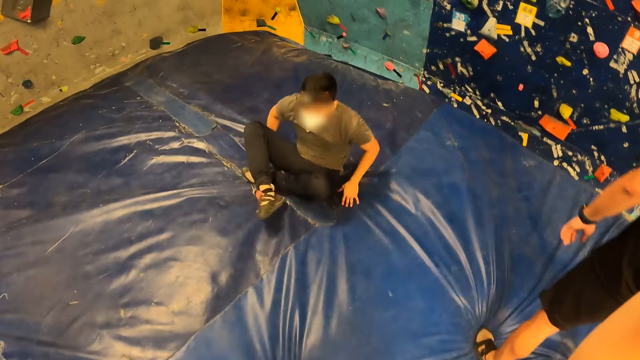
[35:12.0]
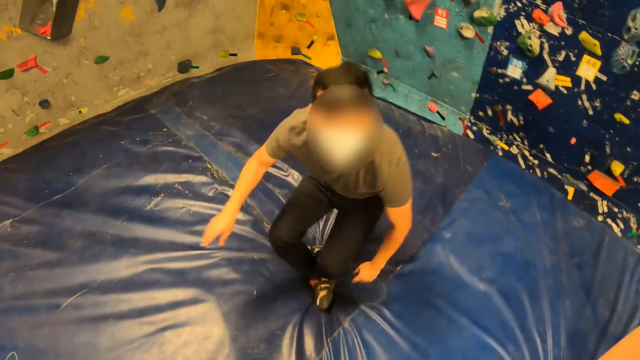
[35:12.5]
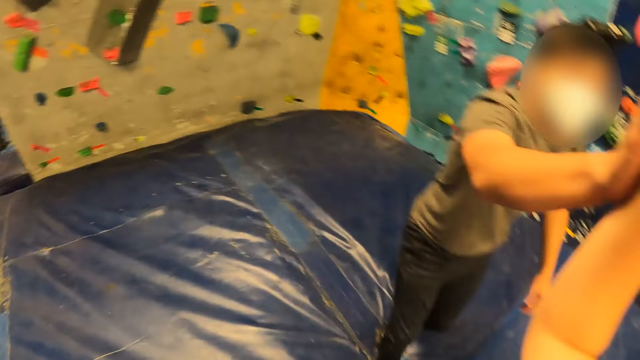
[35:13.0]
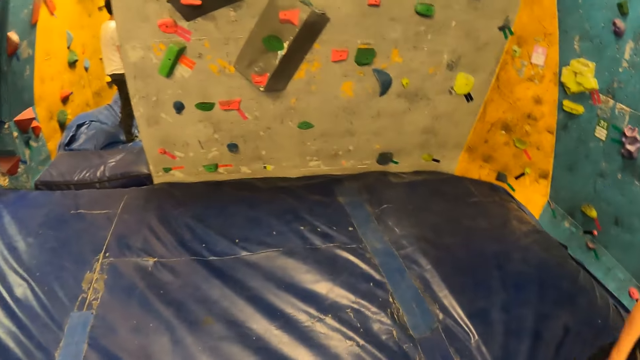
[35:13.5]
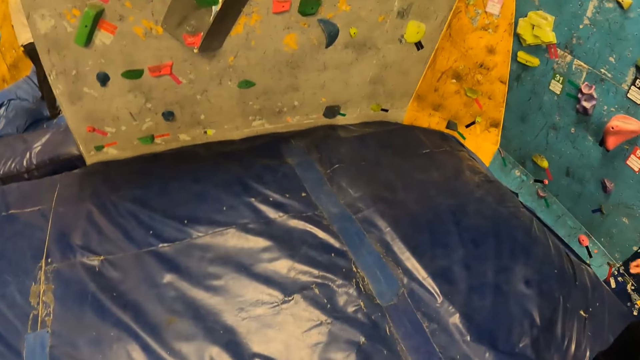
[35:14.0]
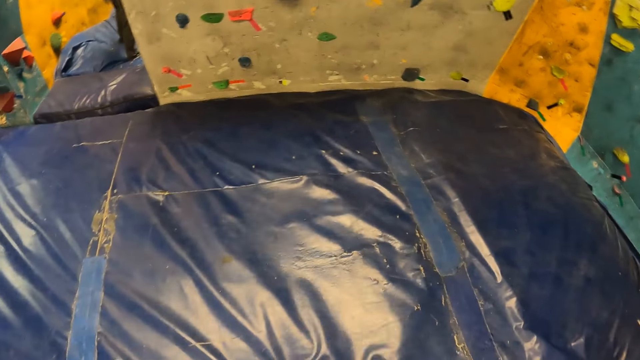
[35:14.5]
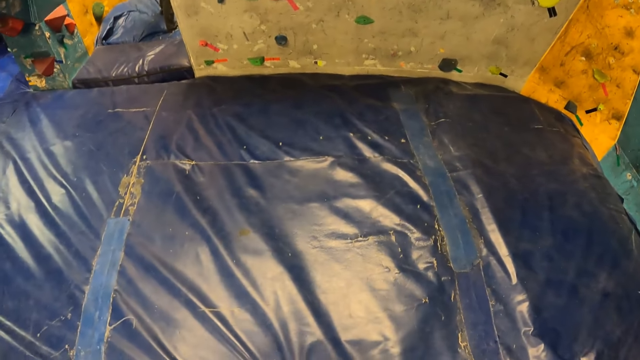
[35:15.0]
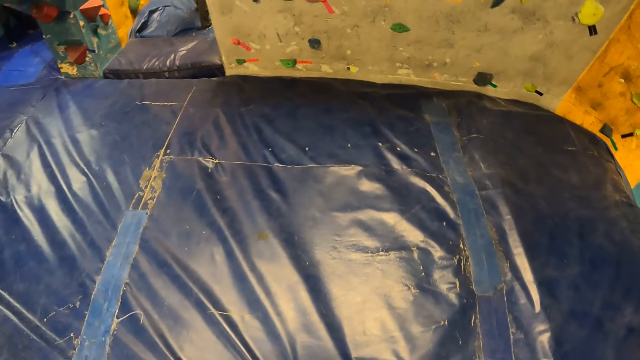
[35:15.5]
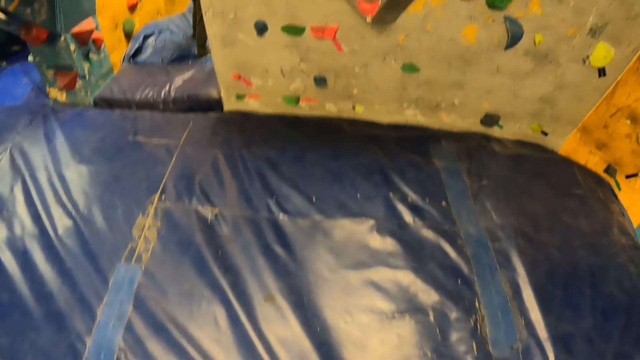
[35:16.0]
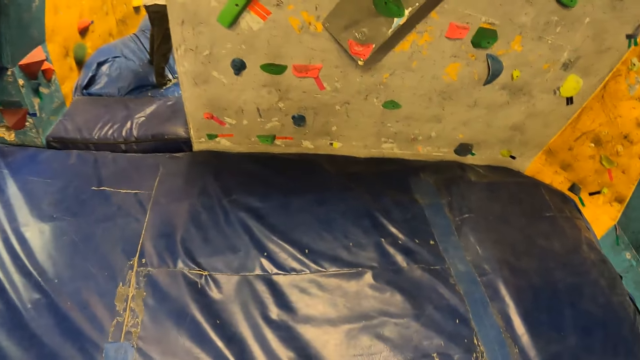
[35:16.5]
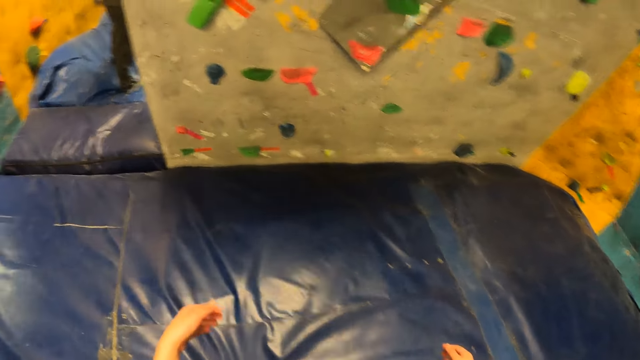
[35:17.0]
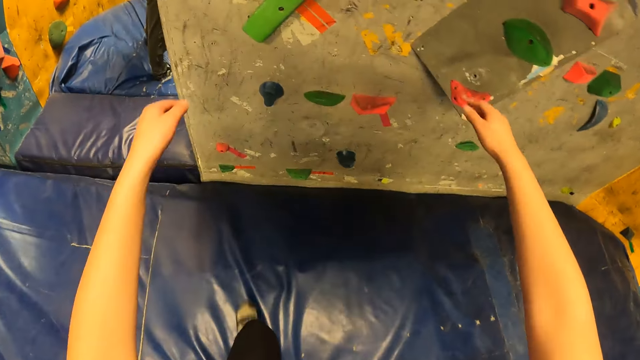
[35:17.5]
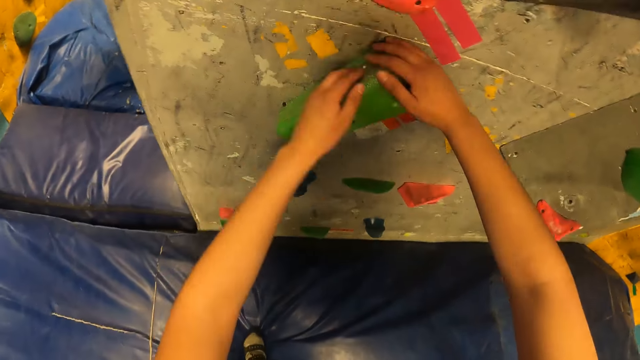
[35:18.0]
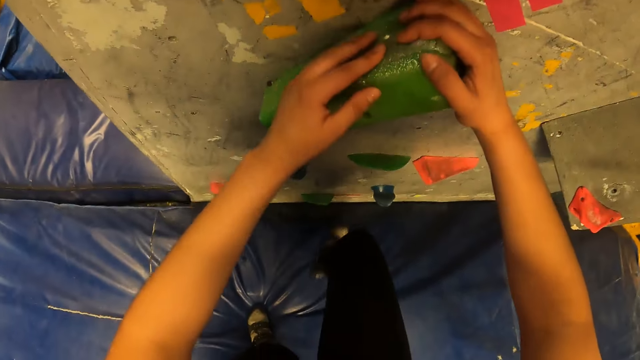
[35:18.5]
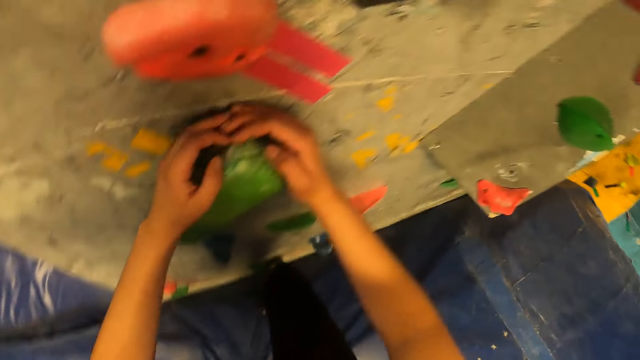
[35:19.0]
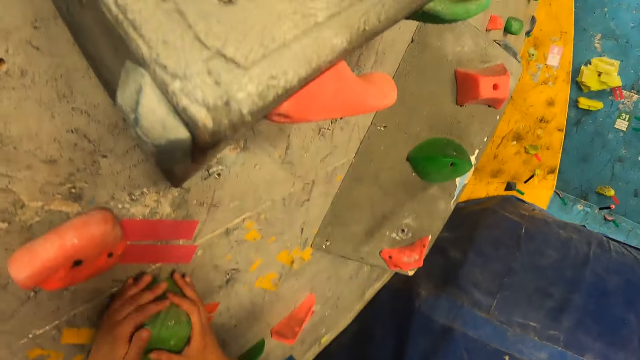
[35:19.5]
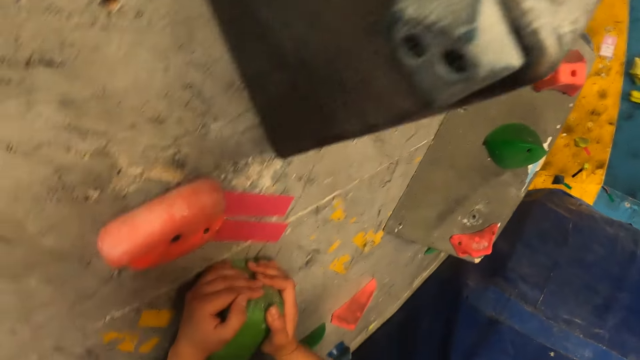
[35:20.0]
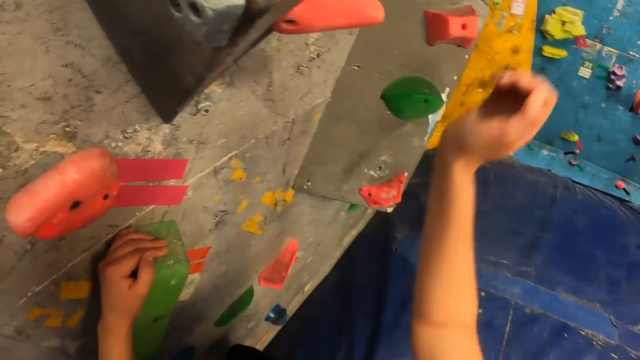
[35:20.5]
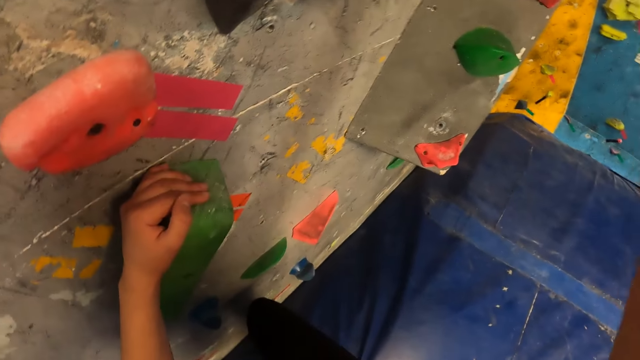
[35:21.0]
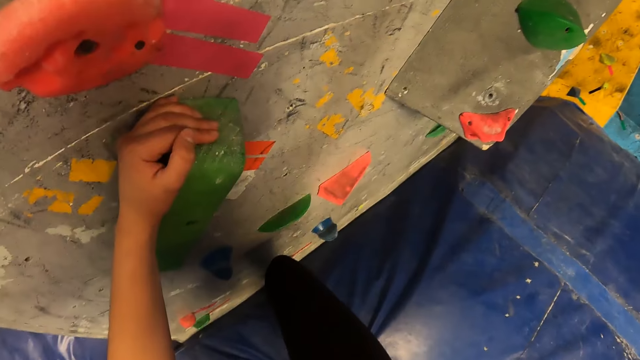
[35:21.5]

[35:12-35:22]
The man gets up from the exercise bed. The camera wearer high-fives the man with his right hand. They walk towards the climbing wall. They hold a climbing grip on the wall with both hands. They place her right leg on a foothold on the wall. They climb the wall. They remove her right hand from the climbing grip on the wall.

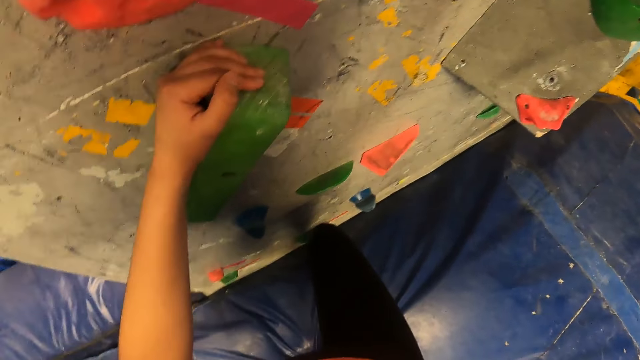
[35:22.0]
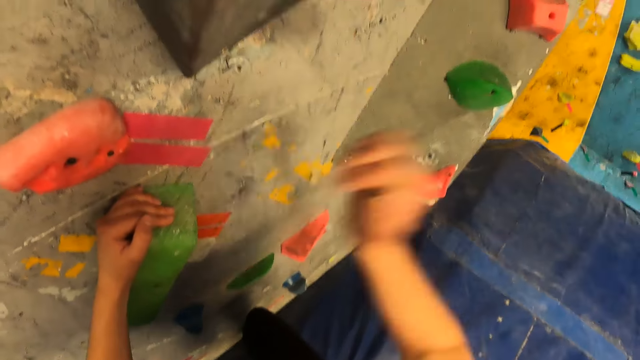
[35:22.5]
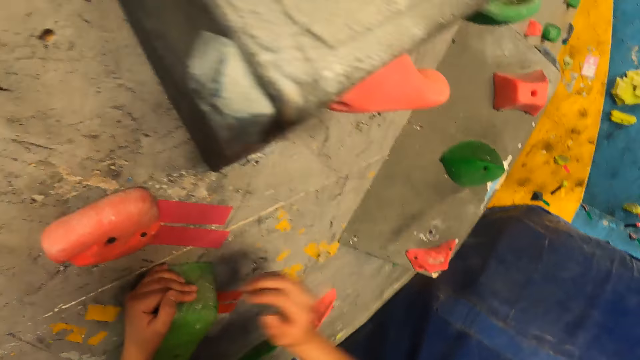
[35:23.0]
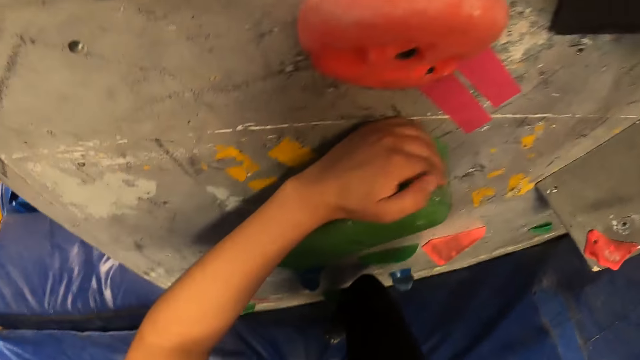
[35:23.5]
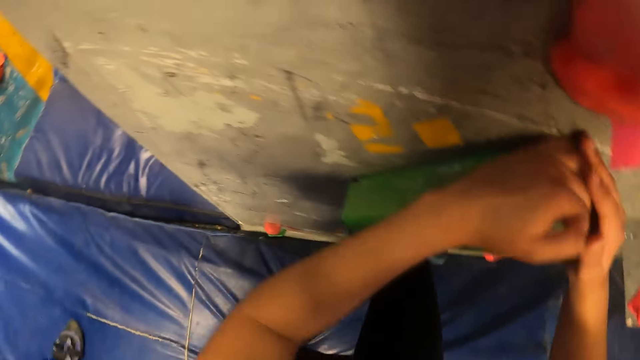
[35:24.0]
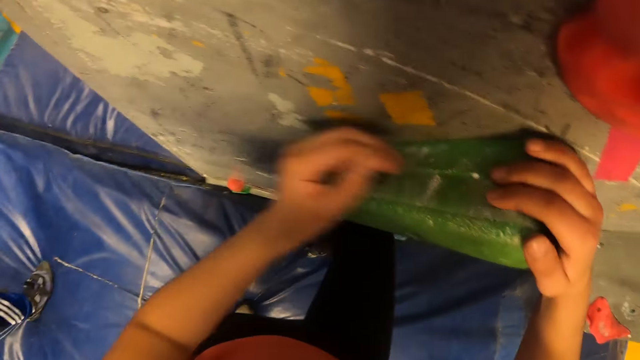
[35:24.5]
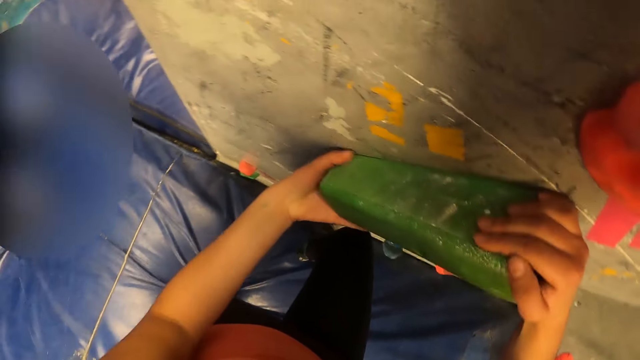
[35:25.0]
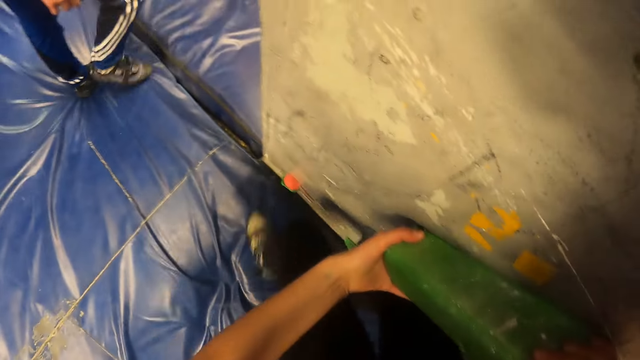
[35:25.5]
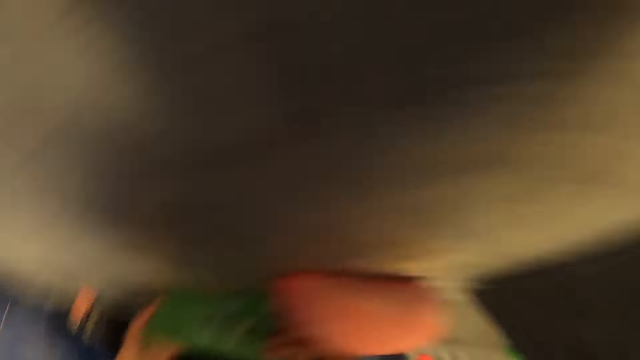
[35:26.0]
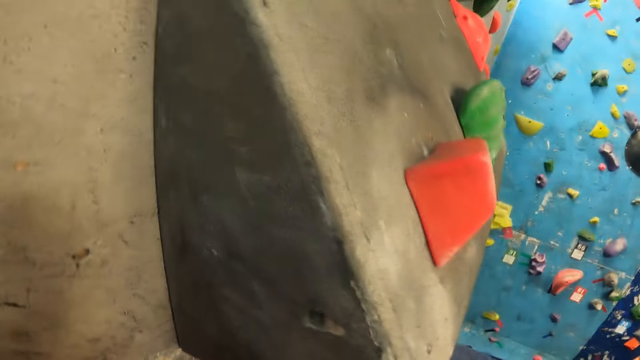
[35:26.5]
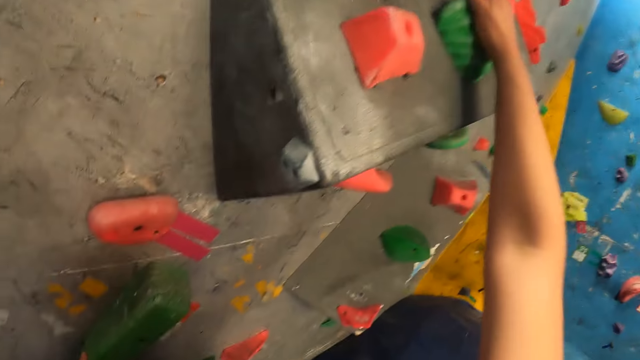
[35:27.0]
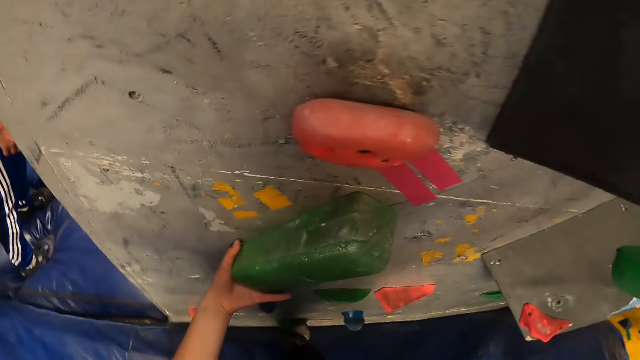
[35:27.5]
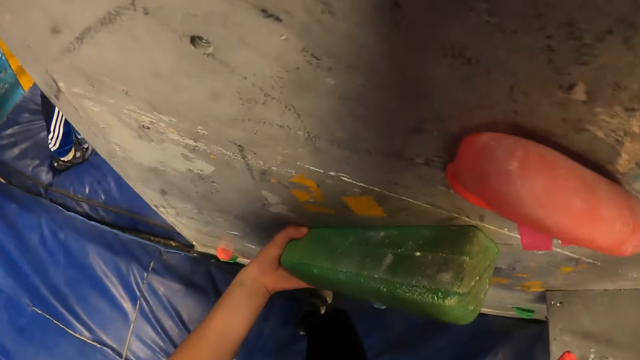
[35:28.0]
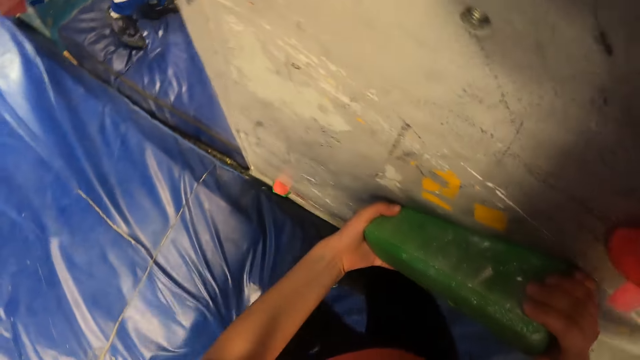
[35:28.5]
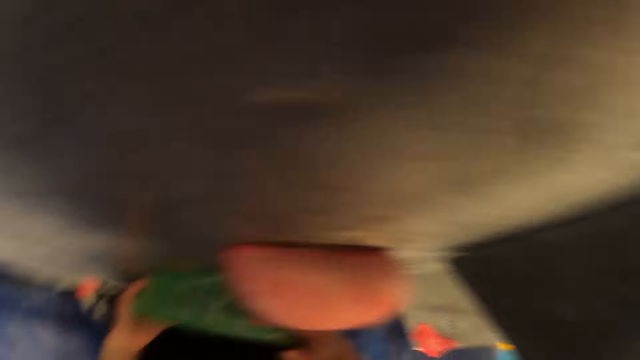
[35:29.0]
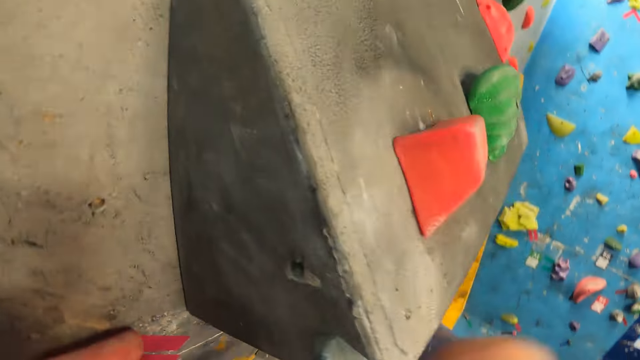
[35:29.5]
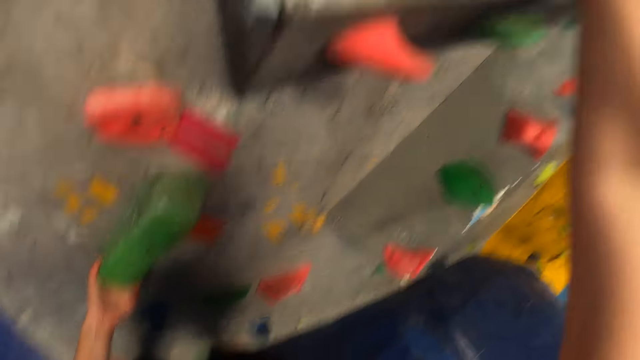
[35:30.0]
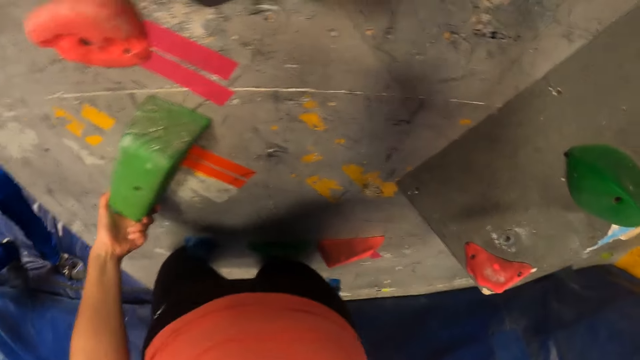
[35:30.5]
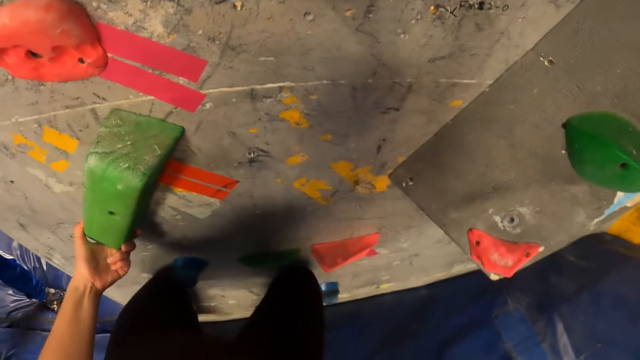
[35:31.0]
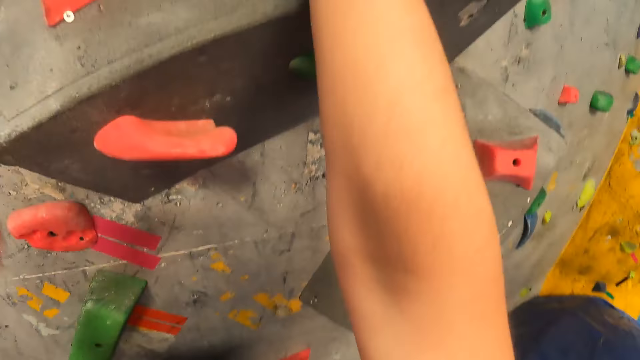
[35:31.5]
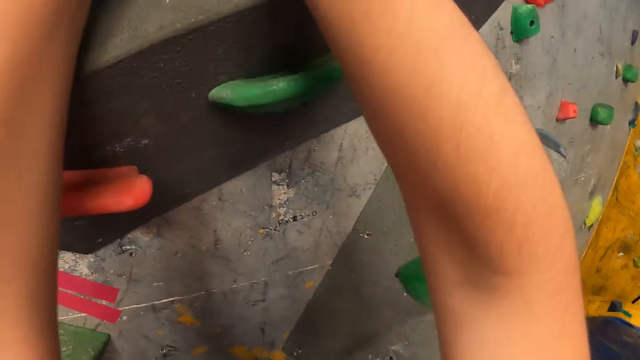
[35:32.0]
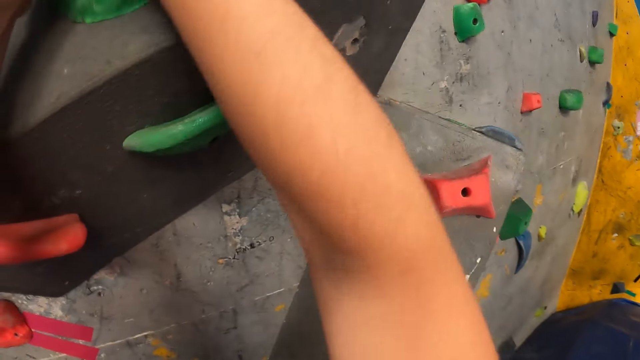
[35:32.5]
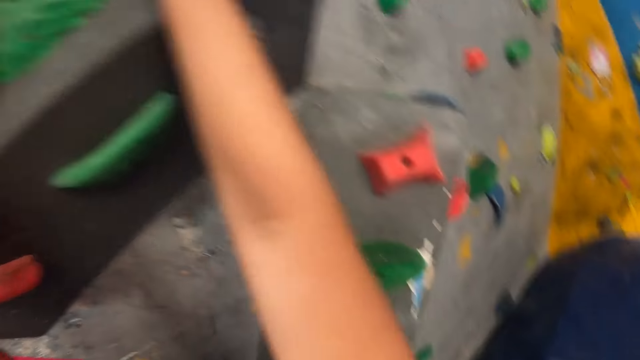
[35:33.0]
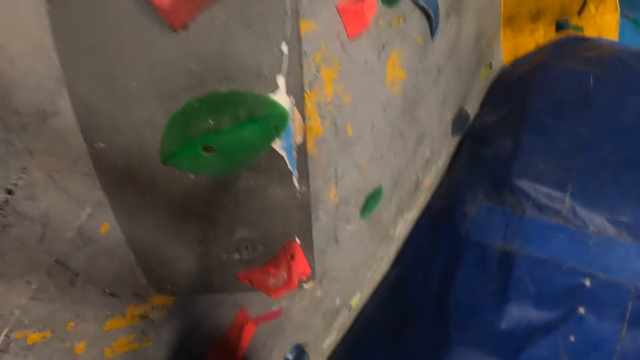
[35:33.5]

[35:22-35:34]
The camera wearer places her right hand on the climbing grip on the wall. She removes her right hand from the climbing grip on the wall. She places her right hand on her left hand. She removes her left hand from the climbing grip on the wall. She holds the climbing grip on the wall with her left hand. She lifts her left leg from the exercise bed. She places her left leg on a foothold on the wall. She holds a climbing grip on the wall with her right hand. She places her right hand on the climbing grip on the wall. She places her left leg on the foothold on the wall. She holds the climbing grip on the wall with her right hand. She removes her left hand from the climbing grip on the wall. She holds a climbing grip on the wall with her left hand.
